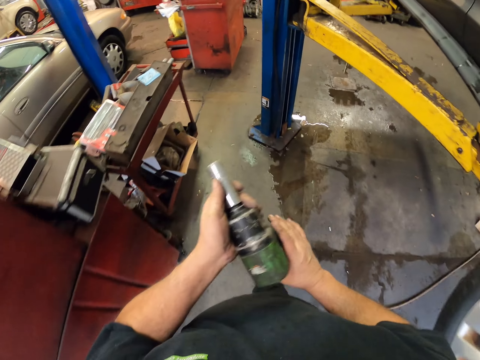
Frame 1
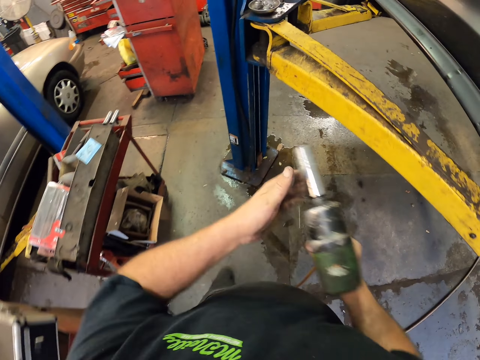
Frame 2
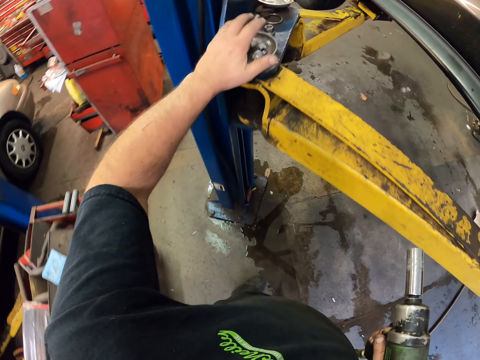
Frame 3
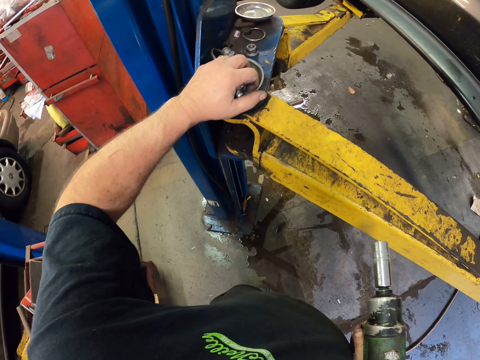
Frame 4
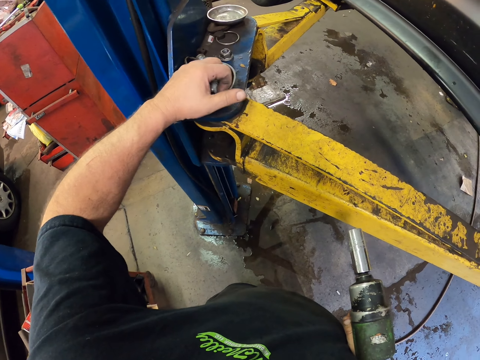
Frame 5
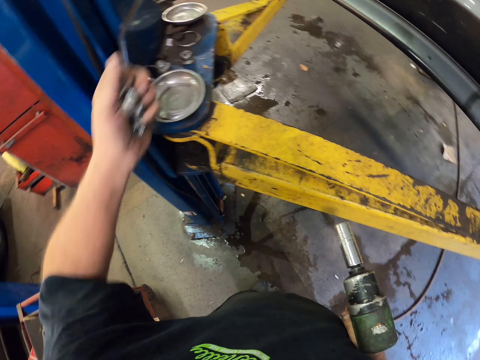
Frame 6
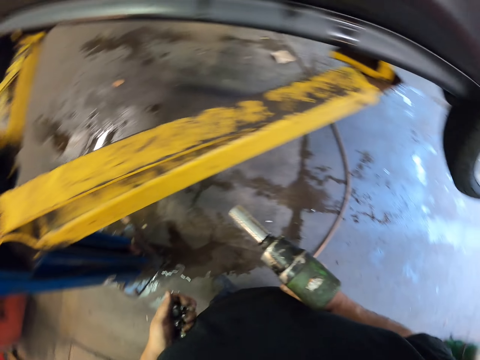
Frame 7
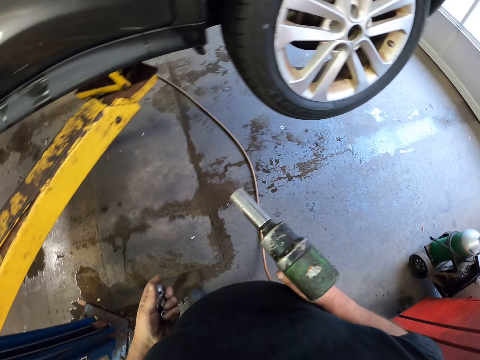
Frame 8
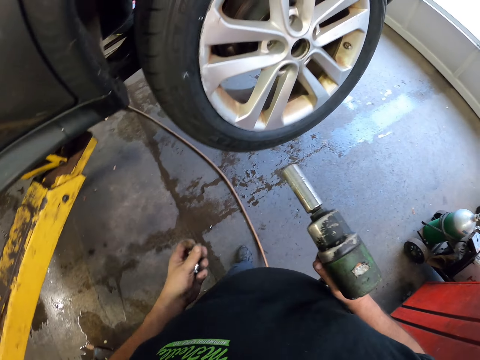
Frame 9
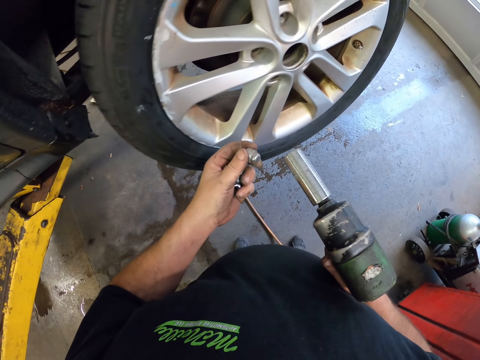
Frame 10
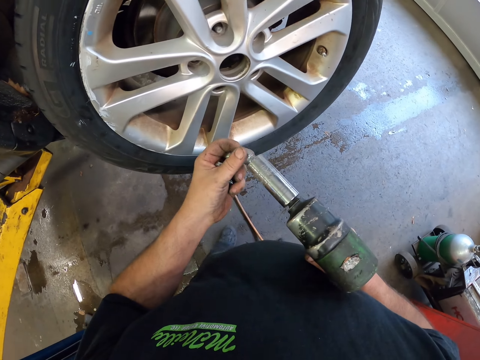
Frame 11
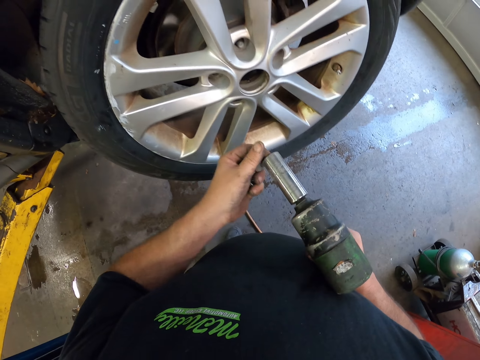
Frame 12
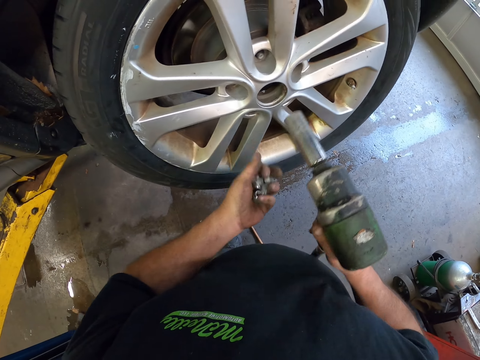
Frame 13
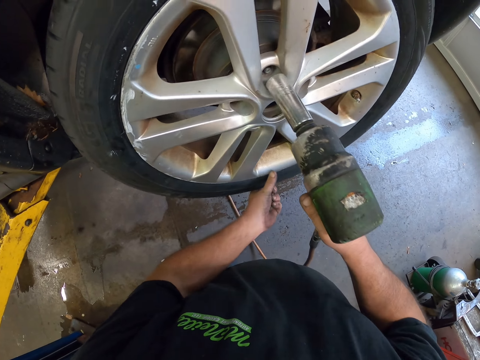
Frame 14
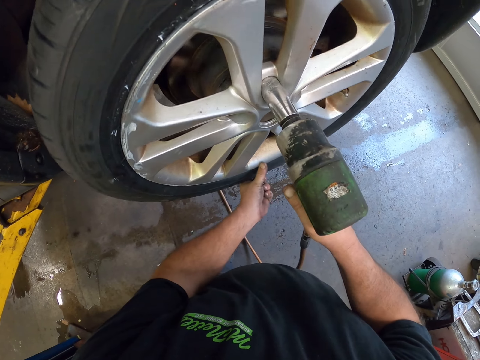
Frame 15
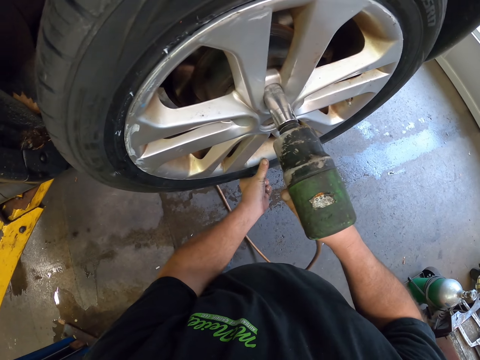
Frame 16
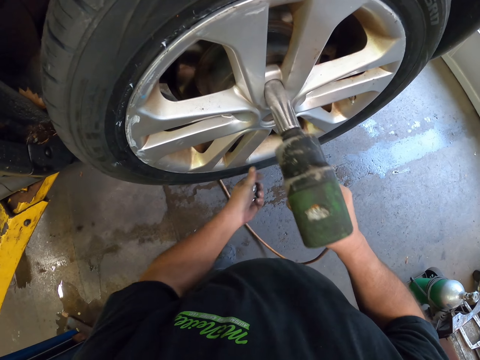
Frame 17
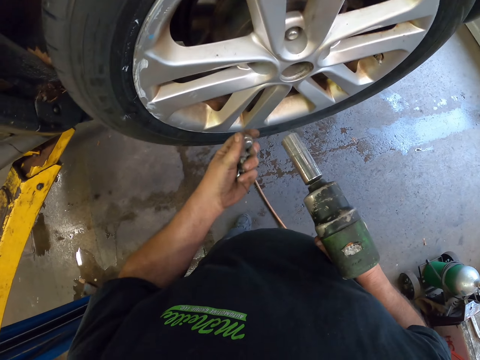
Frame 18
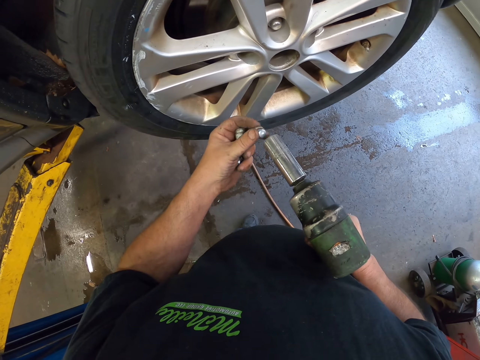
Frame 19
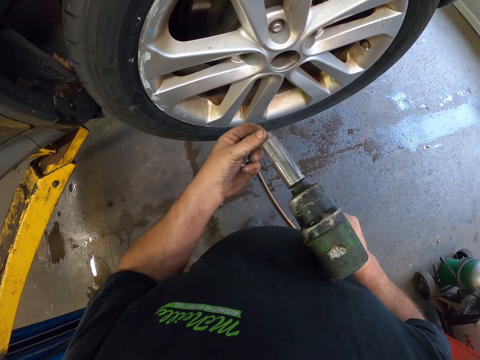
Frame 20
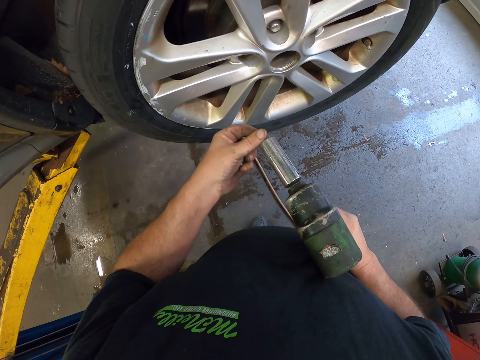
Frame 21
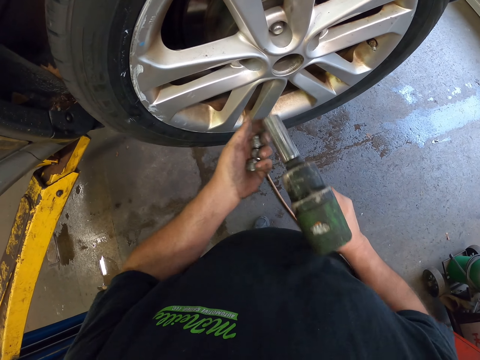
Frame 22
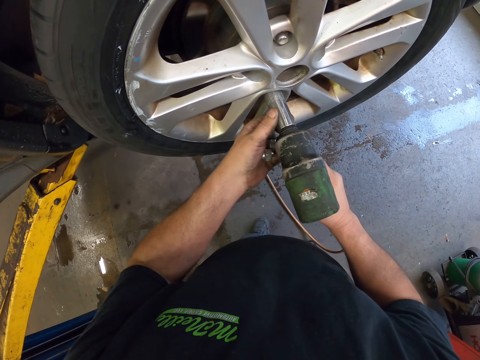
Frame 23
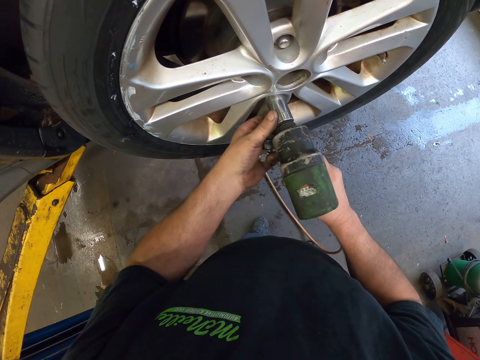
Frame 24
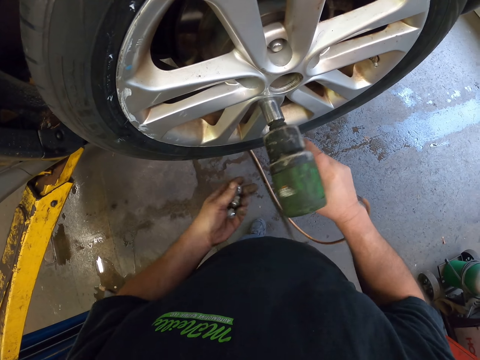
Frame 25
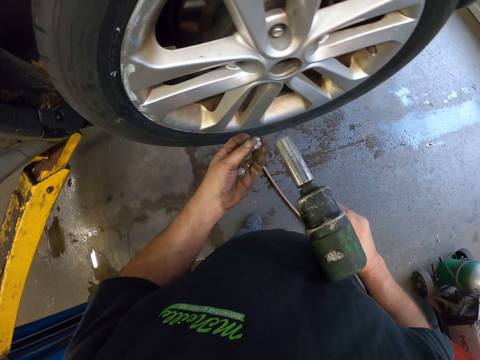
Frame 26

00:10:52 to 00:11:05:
The camera wearer places the machine on the other hand. They pick nuts from the metal. They walk towards the wheel. They place a nut on the machine. They fix the nut on the wheel. They place a nut on the machine and fix the nut on the wheel.

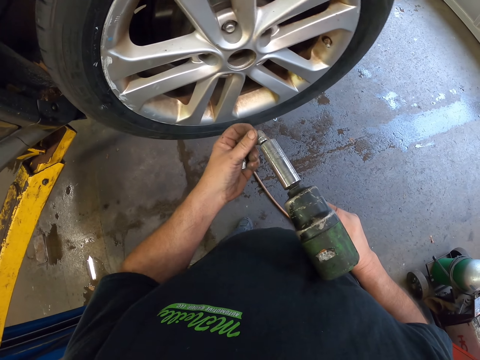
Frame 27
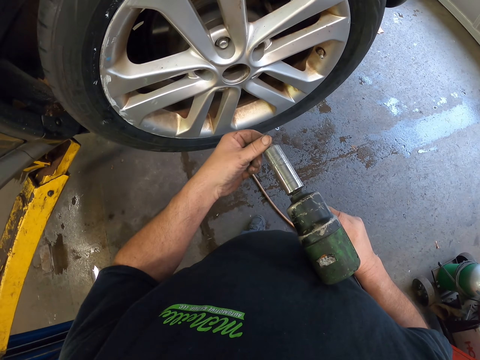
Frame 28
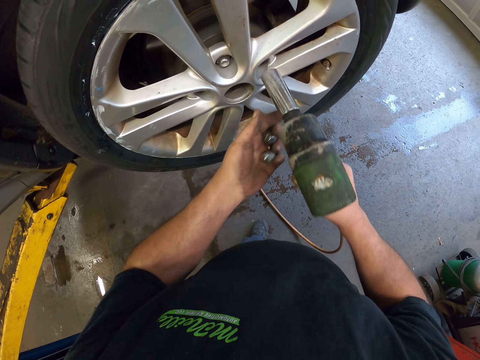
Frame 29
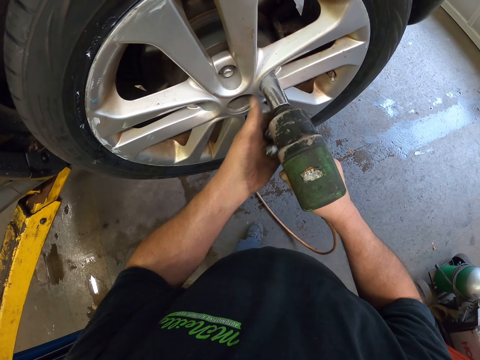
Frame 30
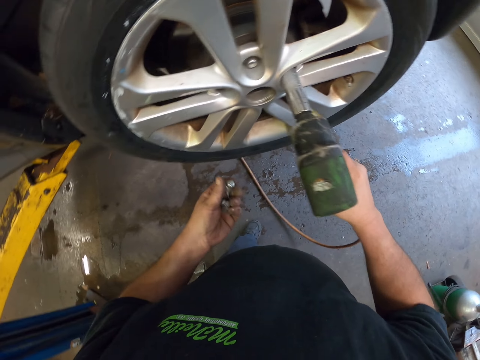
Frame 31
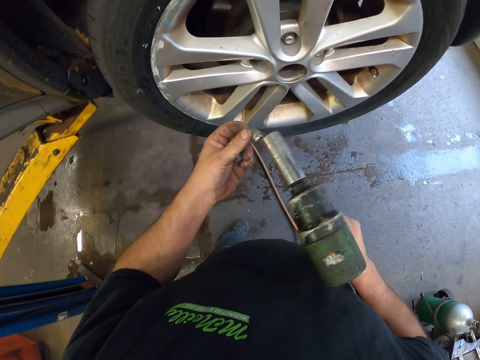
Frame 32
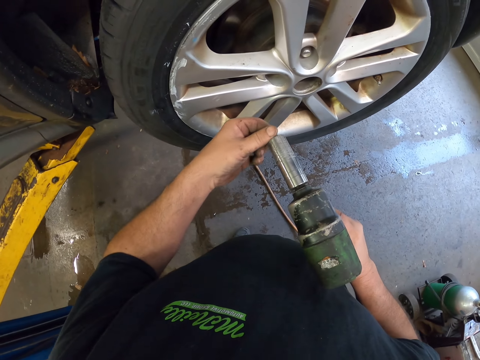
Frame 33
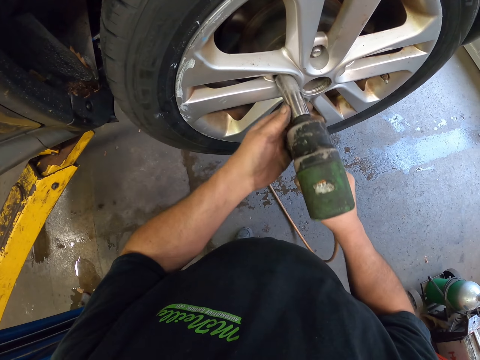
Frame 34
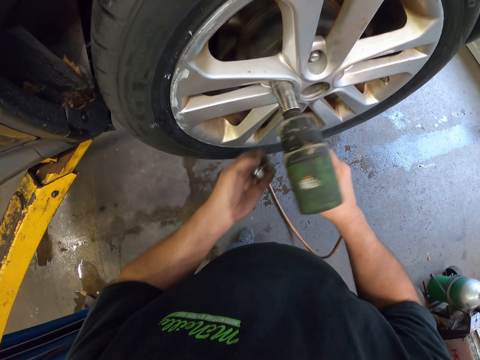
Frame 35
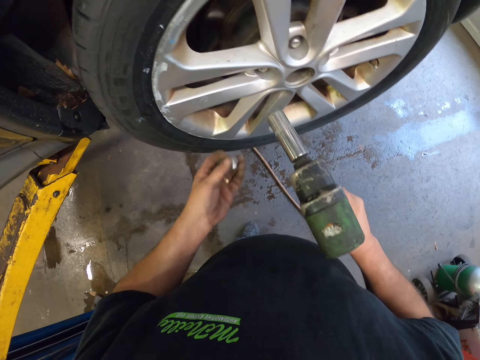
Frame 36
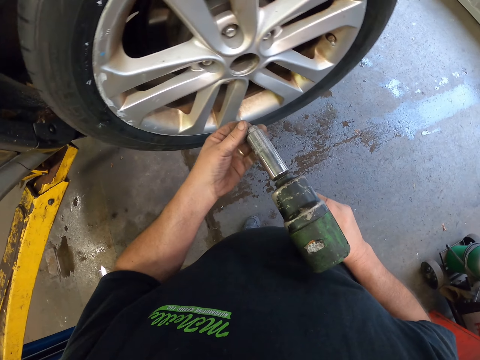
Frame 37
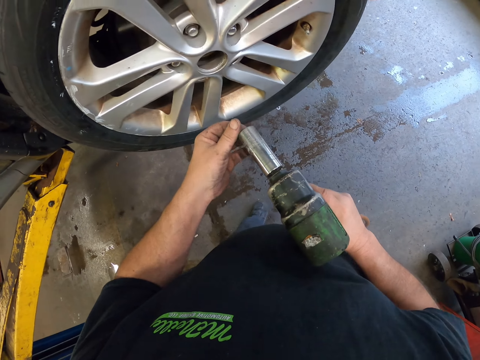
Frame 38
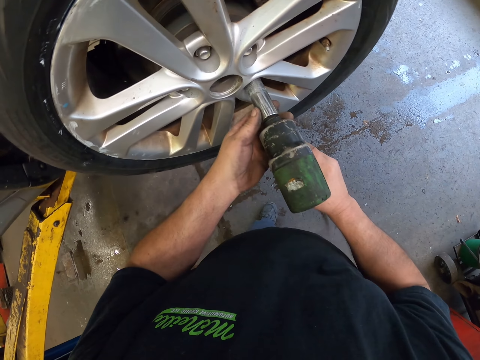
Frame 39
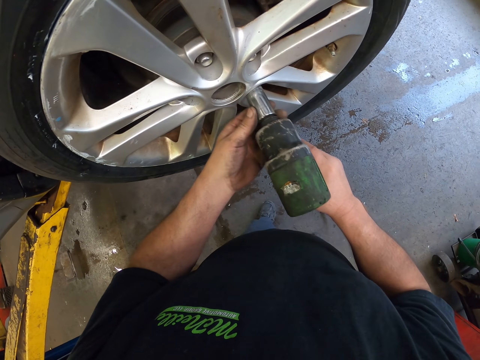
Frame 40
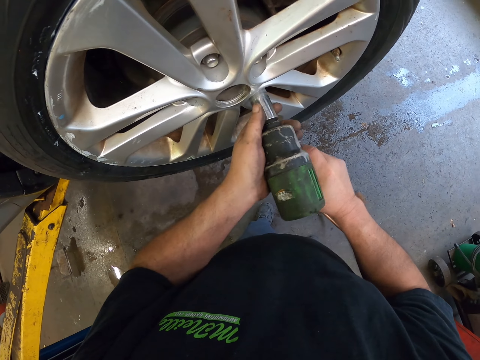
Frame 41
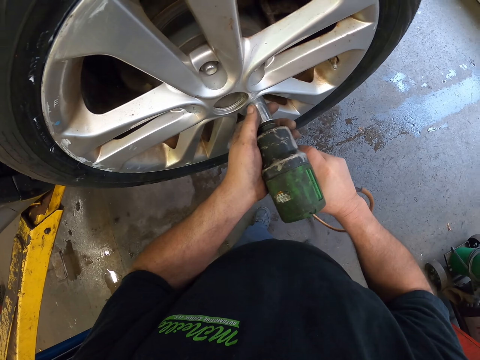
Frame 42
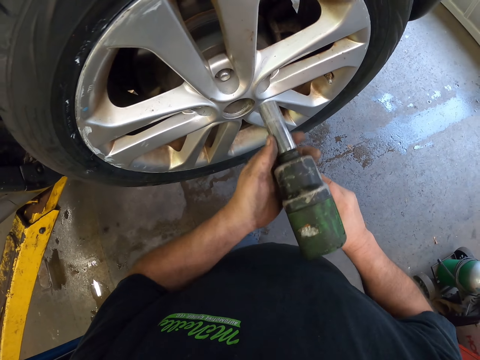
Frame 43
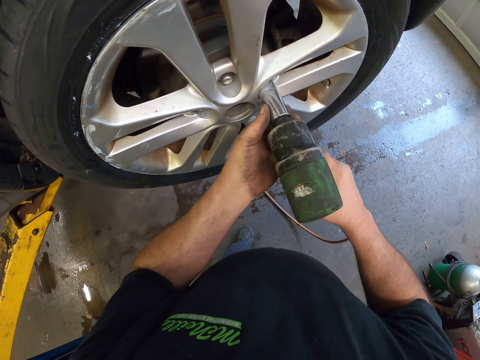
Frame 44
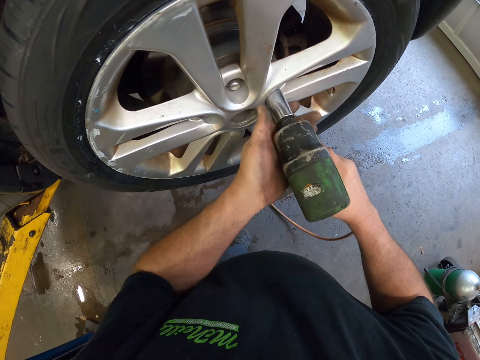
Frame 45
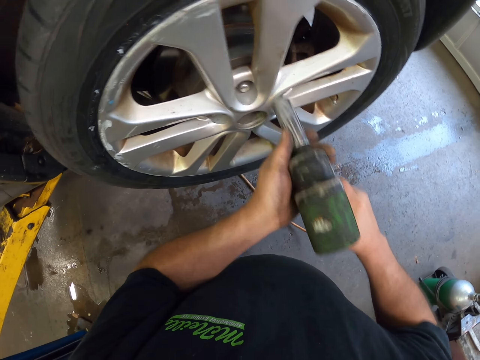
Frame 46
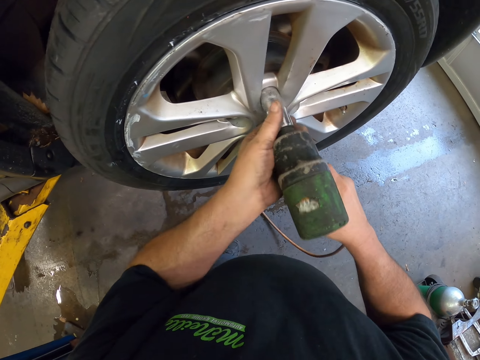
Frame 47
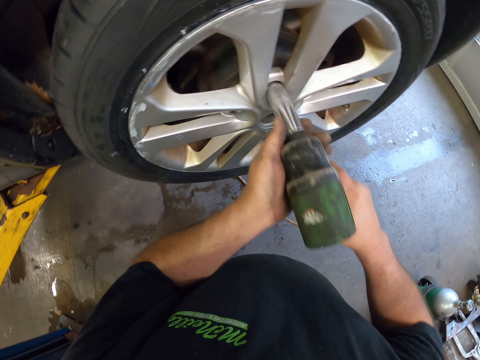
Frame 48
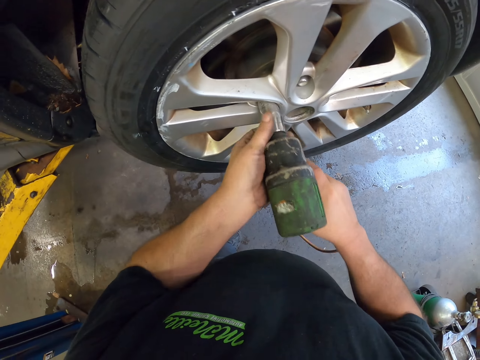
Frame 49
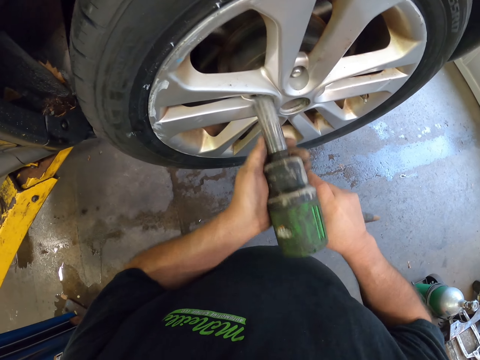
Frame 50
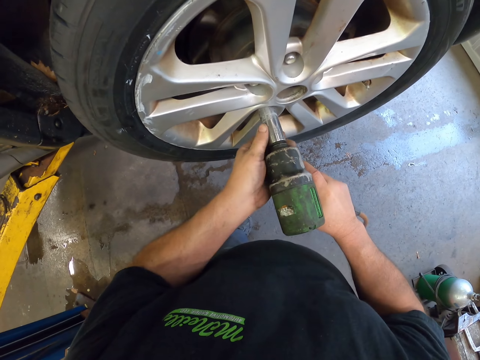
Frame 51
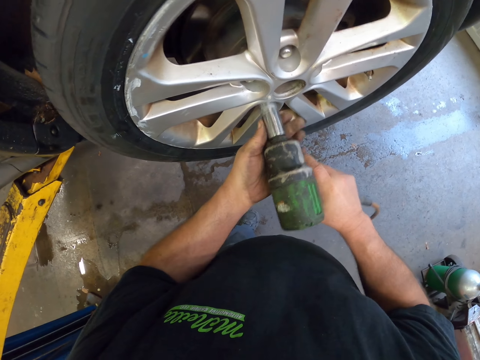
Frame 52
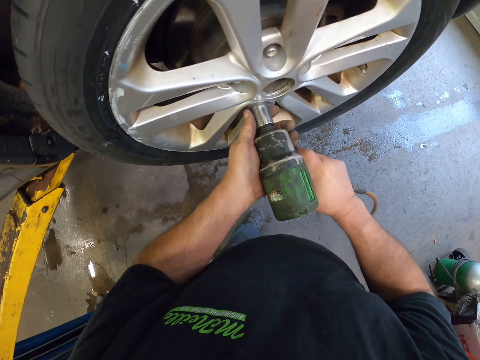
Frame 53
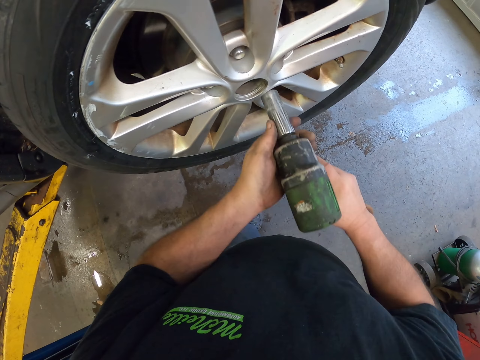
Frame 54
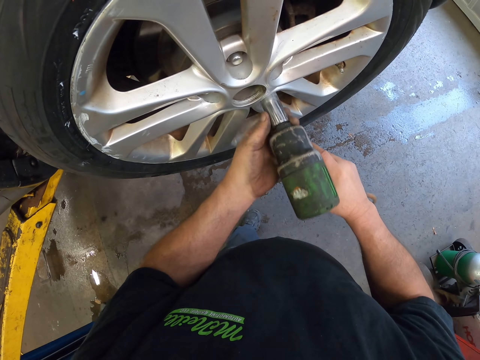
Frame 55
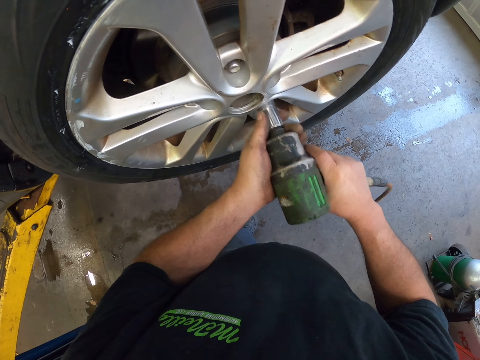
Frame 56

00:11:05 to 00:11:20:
The camera wearer places a nut on the machine or drill. They drill the nut on the wheel. They place a nut on the drill and fix the nut on the wheel. They place a nut on the machine. They fix the nut on the wheel. They fix the nut on the wheel repeatedly.
